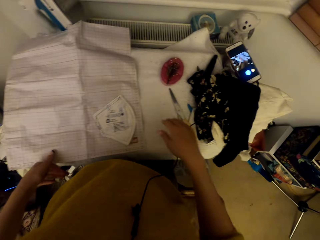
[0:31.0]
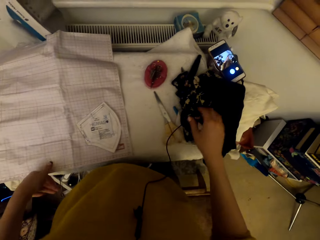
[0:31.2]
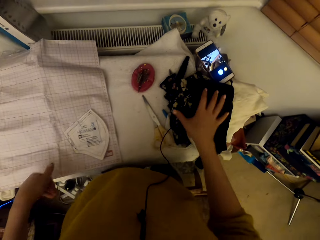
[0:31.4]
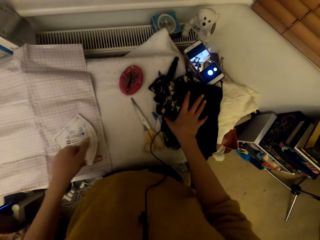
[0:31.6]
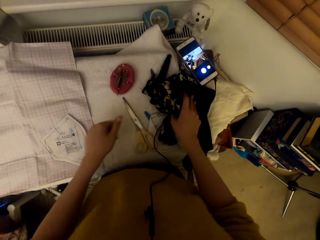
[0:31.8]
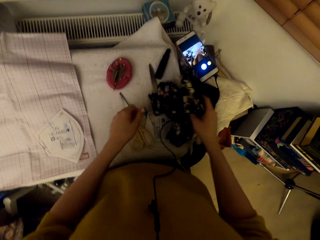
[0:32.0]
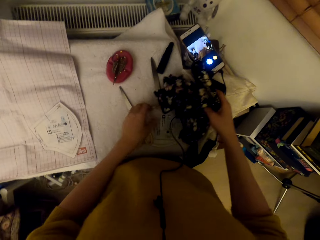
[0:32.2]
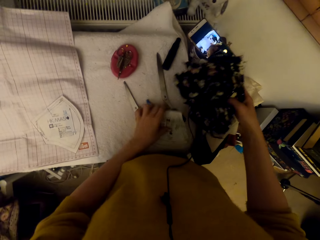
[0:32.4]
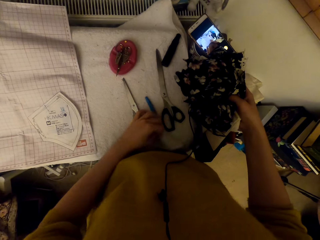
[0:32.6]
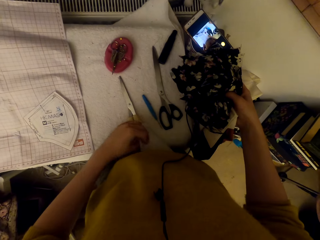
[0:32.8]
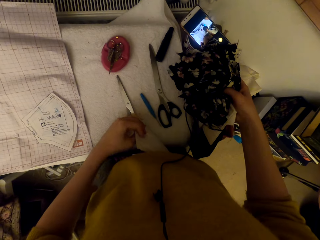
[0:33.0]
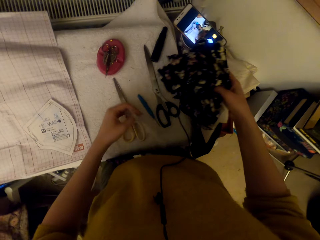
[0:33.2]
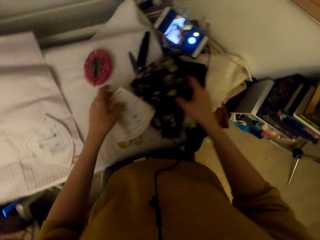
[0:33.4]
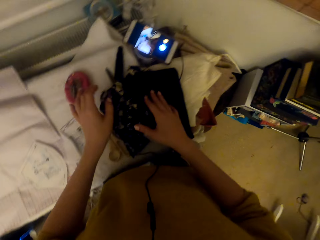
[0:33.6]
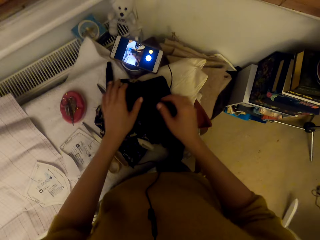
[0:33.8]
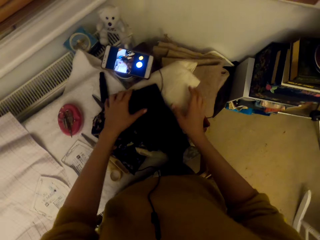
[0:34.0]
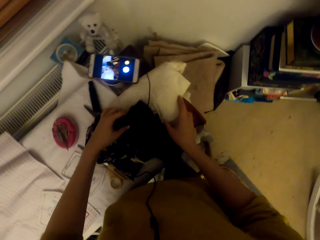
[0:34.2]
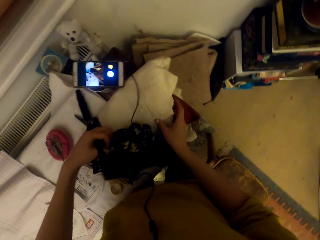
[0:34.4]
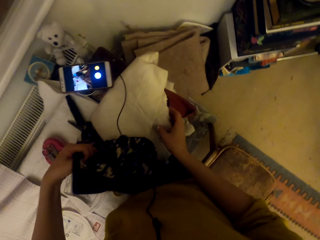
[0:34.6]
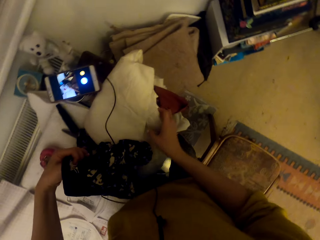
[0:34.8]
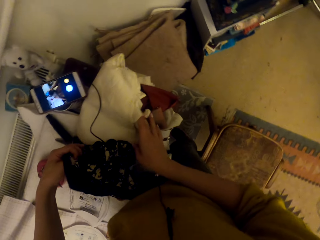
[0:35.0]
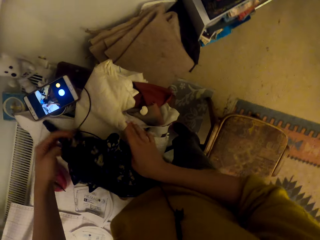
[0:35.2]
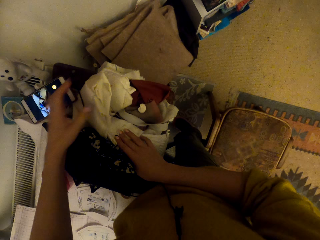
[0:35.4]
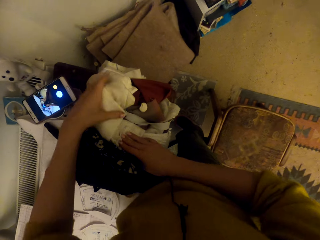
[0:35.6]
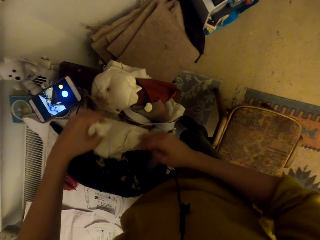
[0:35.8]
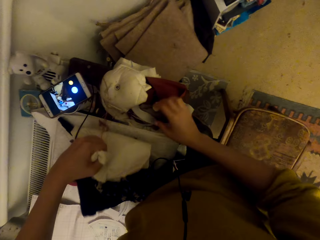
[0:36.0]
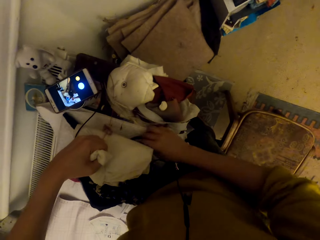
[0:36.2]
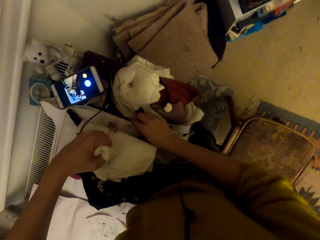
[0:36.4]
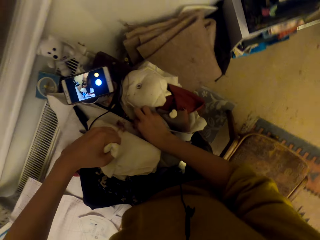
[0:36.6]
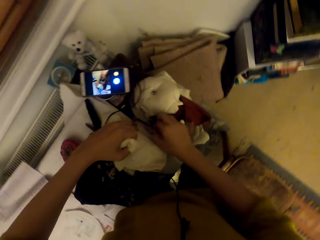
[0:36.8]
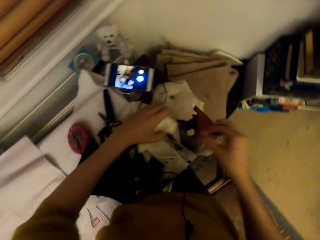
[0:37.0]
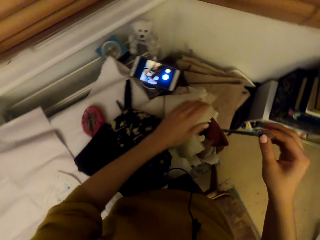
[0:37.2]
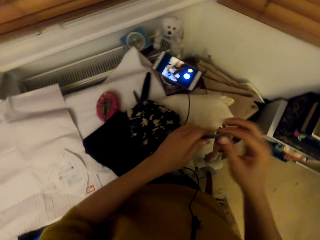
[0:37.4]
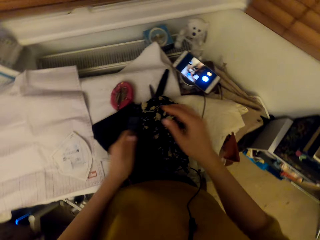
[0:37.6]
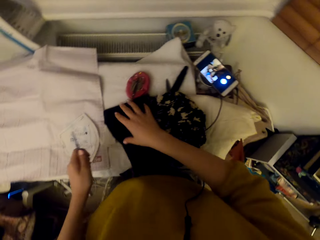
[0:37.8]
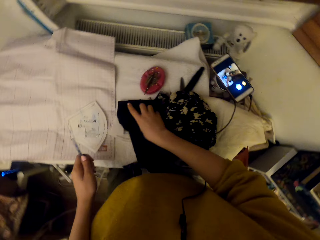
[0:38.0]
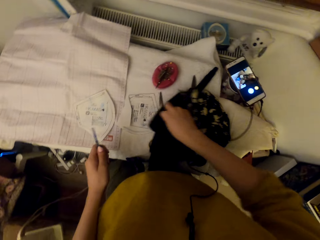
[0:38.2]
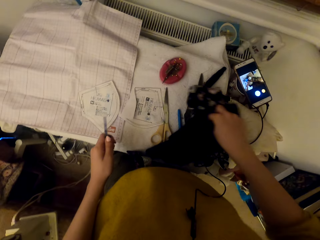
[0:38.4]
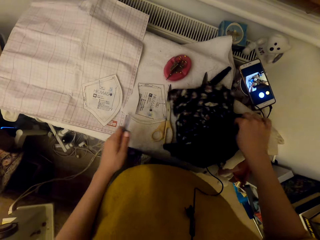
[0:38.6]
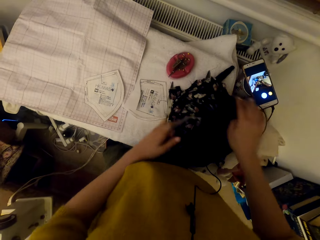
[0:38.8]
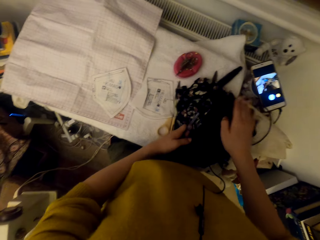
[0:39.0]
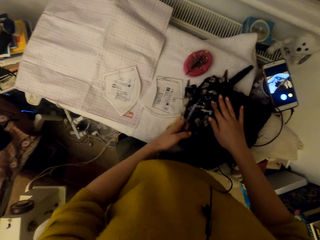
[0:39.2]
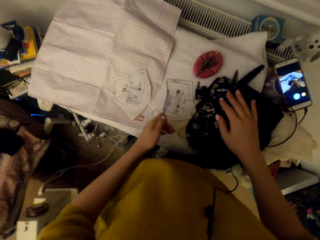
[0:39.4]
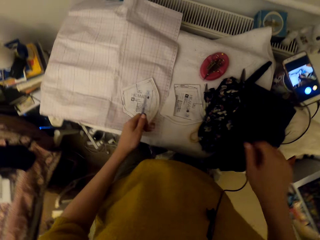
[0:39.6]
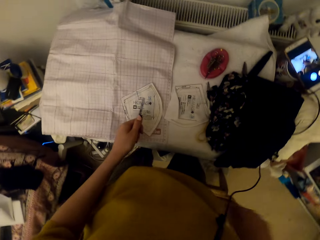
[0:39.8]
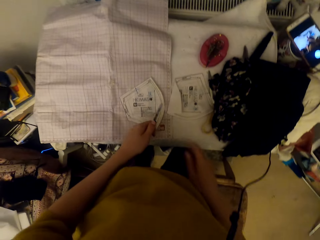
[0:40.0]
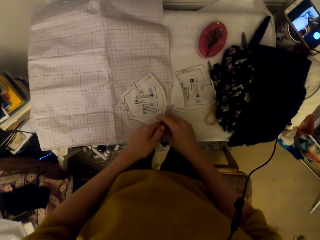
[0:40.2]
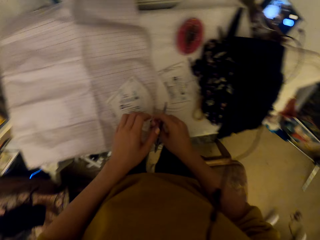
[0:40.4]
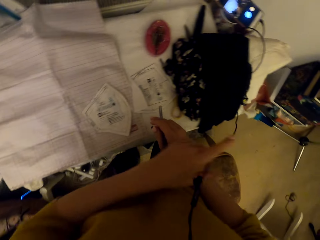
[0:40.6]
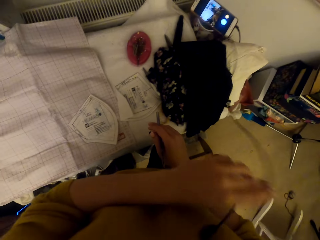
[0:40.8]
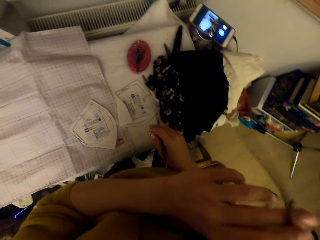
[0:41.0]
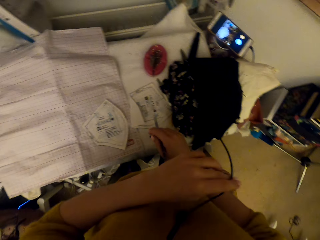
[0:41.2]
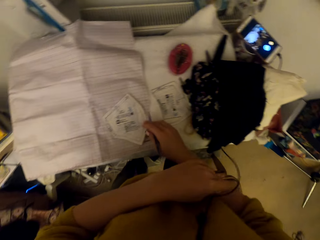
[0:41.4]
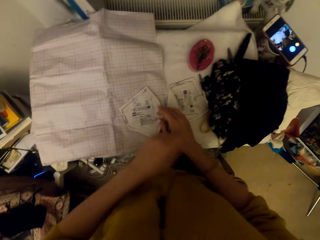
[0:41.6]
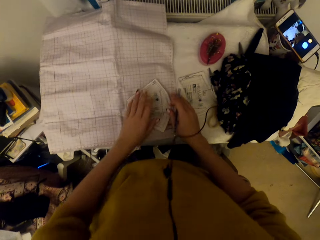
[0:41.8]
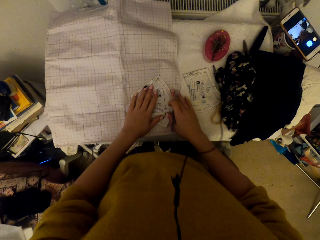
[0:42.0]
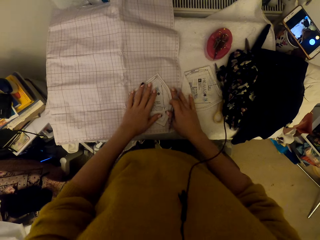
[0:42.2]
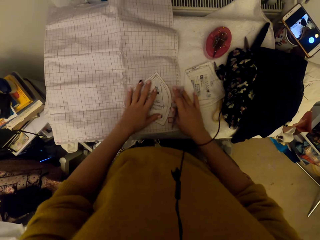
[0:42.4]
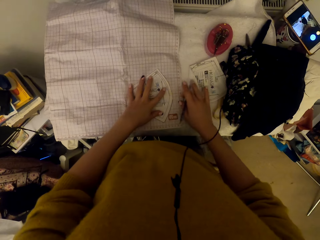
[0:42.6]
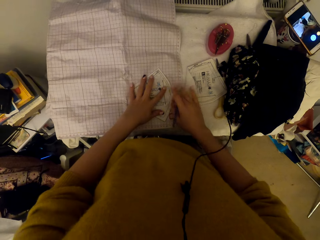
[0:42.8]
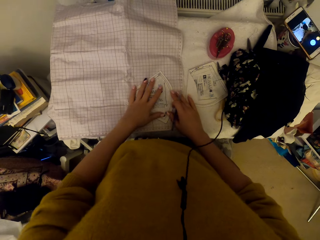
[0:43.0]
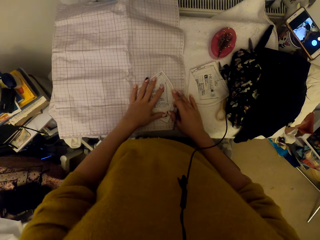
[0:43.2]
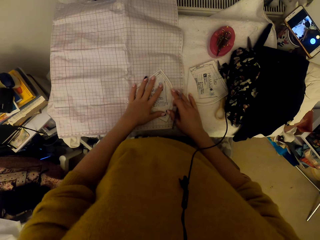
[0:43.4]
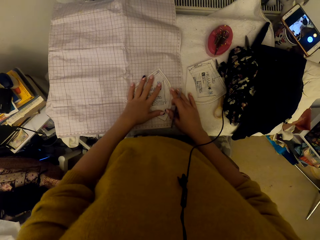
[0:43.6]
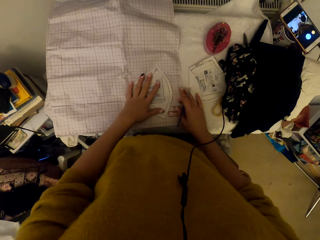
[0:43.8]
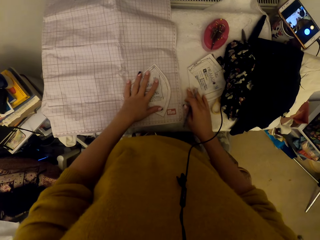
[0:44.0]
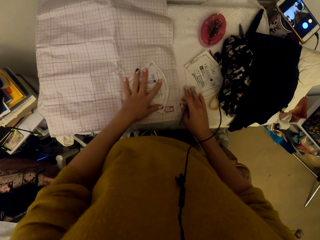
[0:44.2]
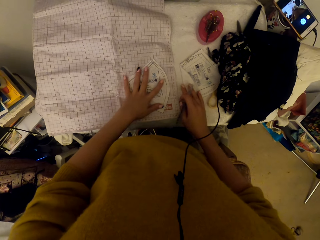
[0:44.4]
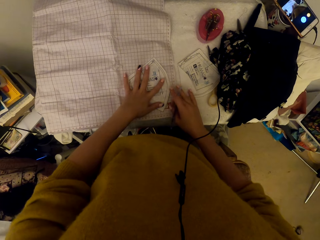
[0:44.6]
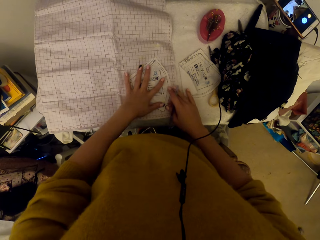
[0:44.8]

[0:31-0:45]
The camera wearer puts the graph paper on the worktable. They search under the clothes on the worktable. They move a paper, lift the clothes, and put down the clothes. They move the clothes on the table. They pick up a pen on the worktable. They switch the pen to the other hand. They adjust the clothes on the worktable. They switch the pen to the other hand. They adjust a cable with a hand. They adjust the paper cut piece on the graph paper. They put a hand on the paper. They adjust the paper cut piece on the worktable.

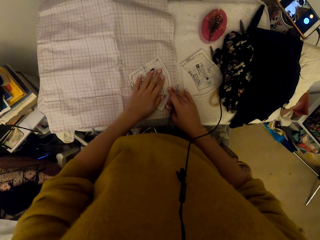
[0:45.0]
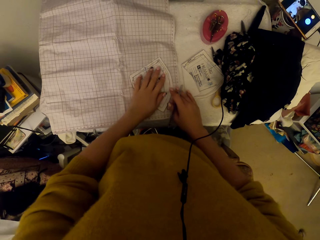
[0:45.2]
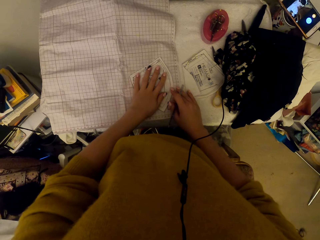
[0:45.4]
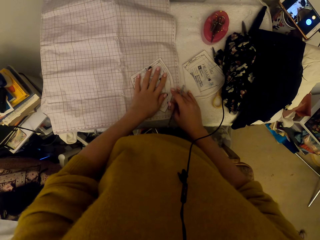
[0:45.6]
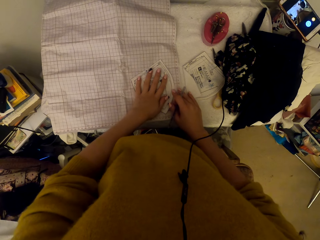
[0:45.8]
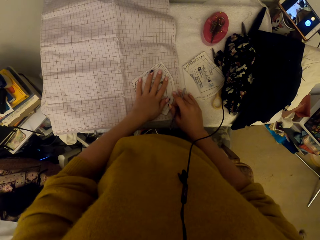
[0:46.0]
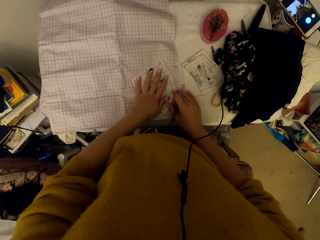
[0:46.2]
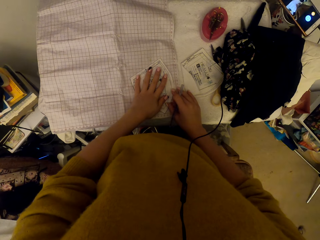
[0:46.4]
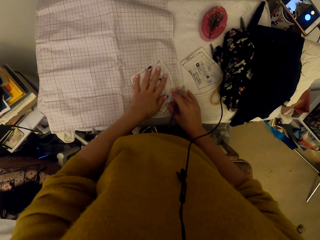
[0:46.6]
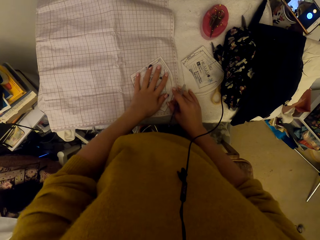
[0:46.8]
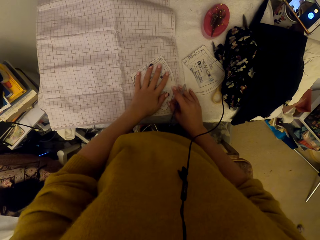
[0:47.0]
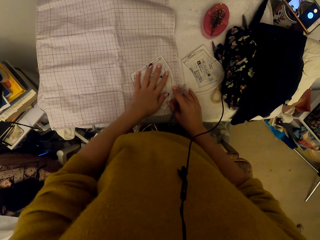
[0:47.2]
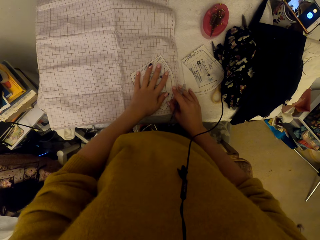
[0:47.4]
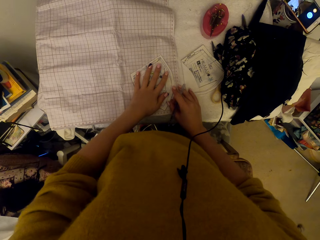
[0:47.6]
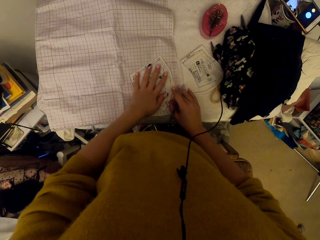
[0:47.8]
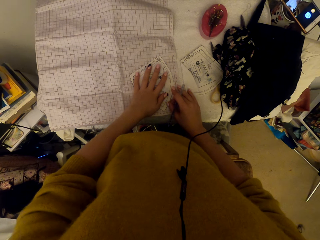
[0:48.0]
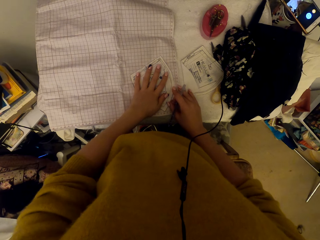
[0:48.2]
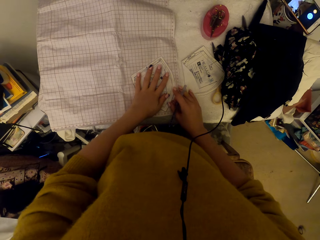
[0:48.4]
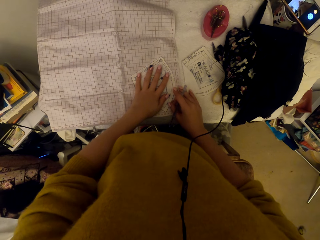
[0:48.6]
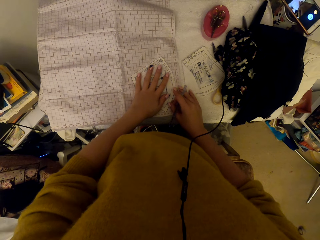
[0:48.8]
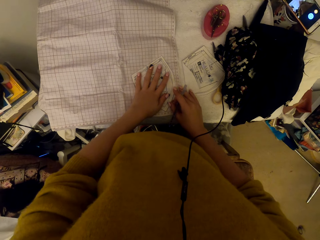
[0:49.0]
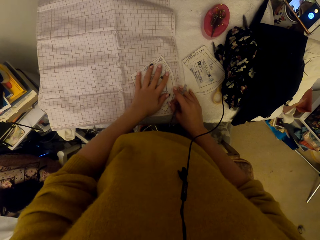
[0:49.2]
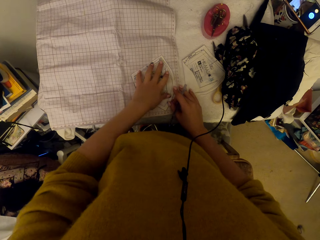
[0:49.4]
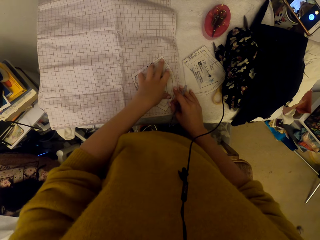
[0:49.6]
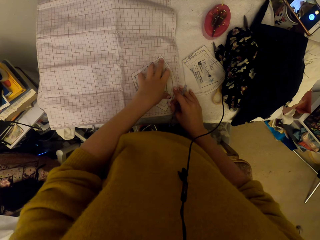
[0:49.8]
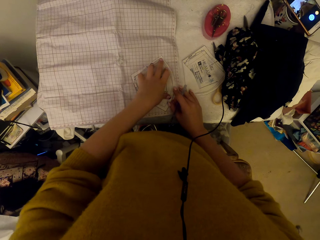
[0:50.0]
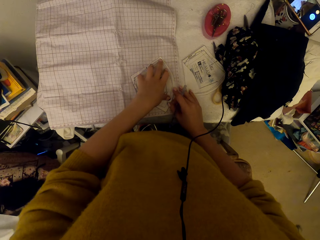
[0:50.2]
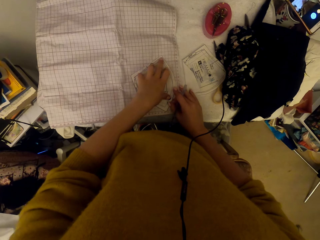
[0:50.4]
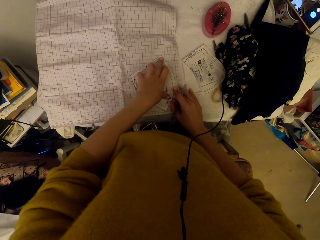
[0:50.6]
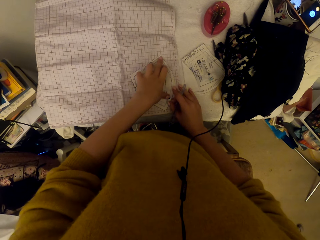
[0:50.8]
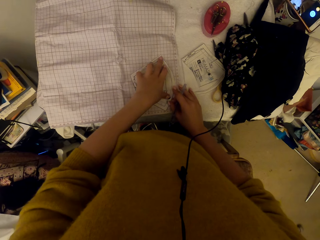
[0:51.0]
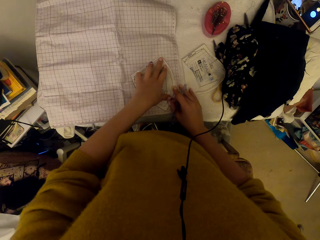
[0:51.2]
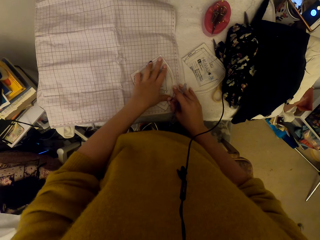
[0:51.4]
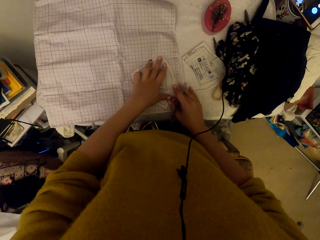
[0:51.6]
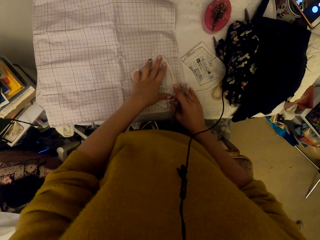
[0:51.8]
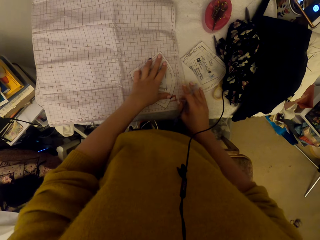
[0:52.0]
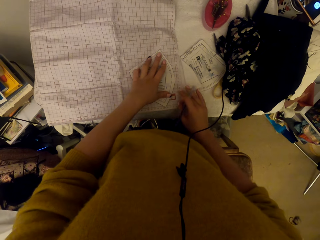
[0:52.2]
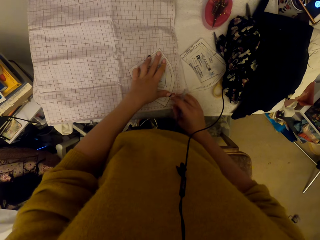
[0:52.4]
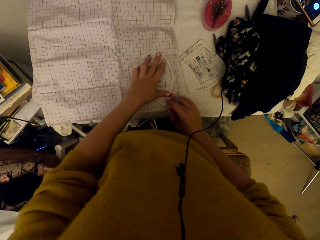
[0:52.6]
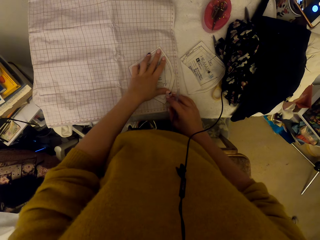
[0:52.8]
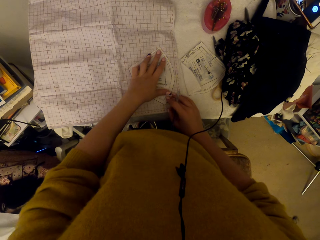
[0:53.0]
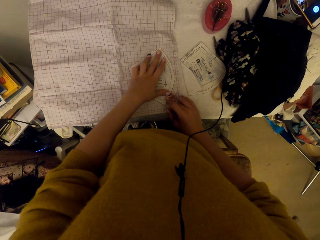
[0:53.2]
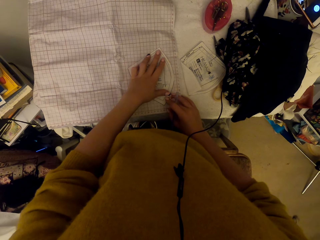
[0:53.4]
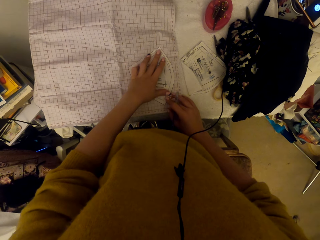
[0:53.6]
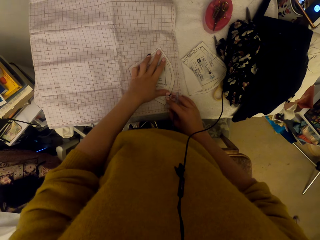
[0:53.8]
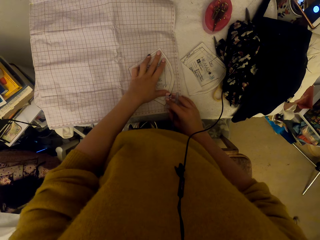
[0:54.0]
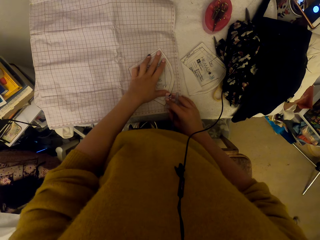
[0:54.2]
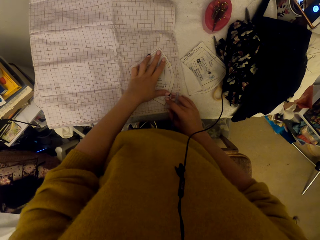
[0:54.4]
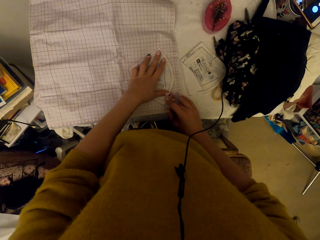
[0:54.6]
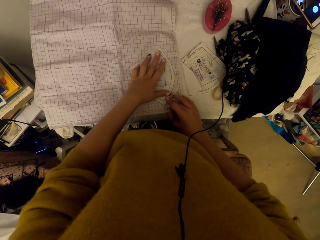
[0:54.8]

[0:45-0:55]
The camera wearer adjusts the paper cut piece on the graph paper. They align a paper on a paper.
